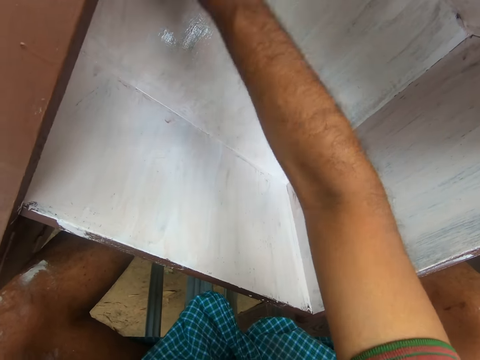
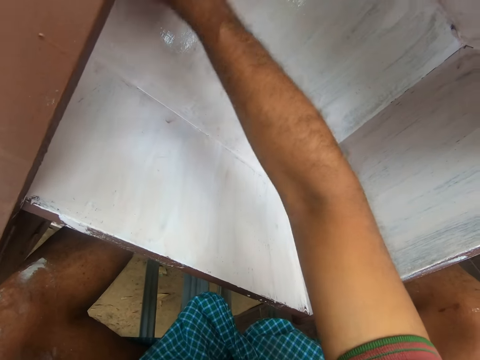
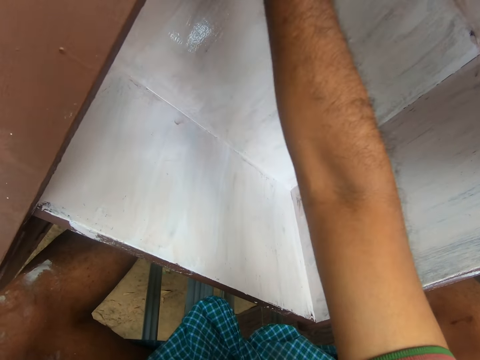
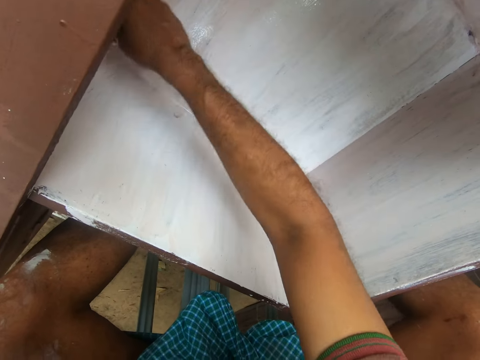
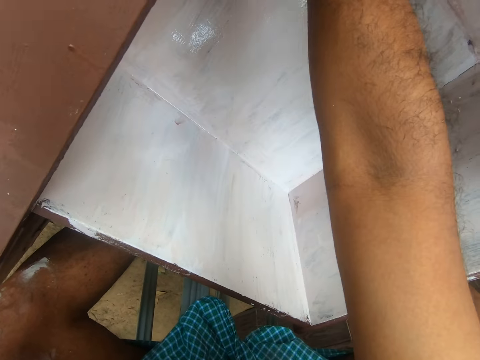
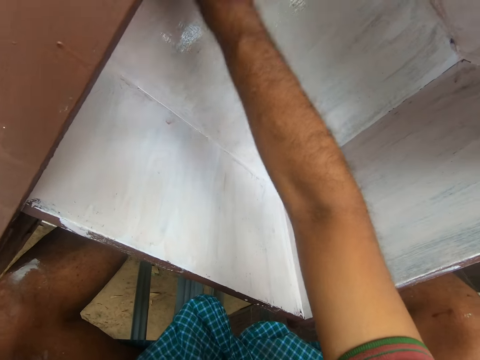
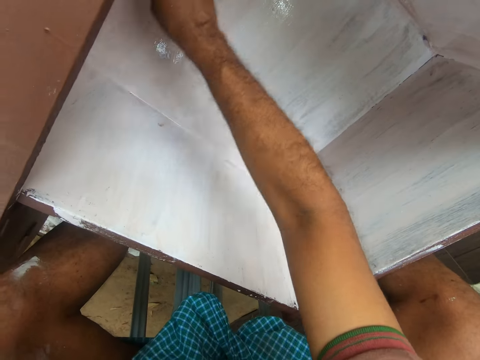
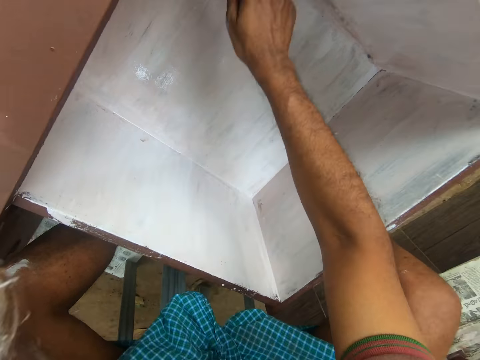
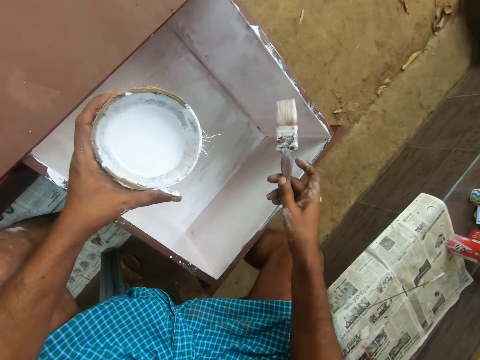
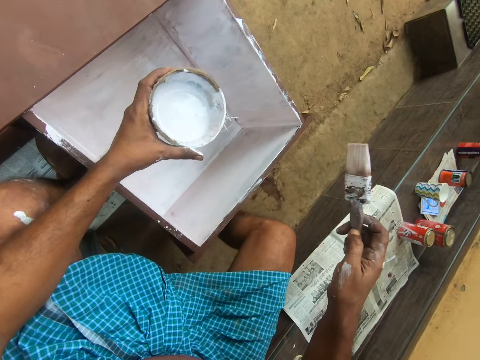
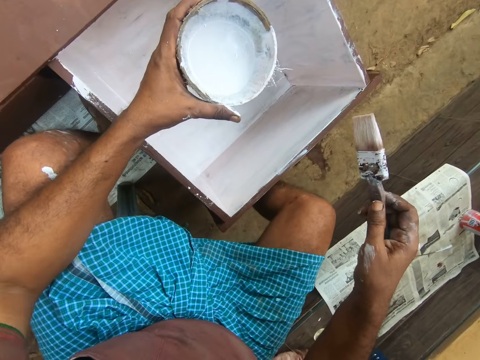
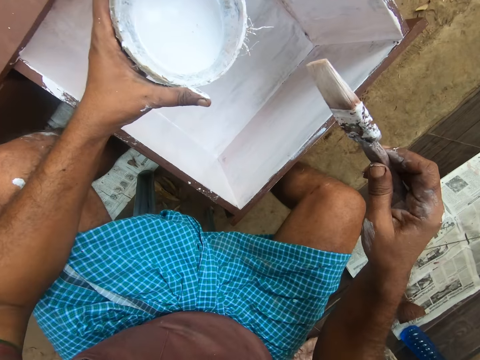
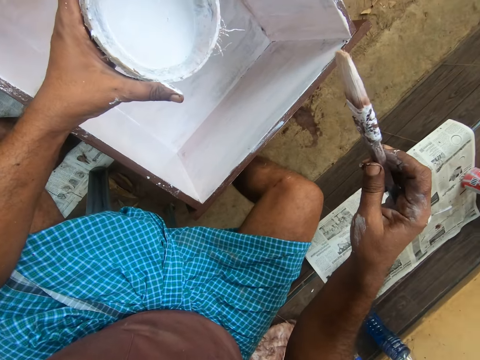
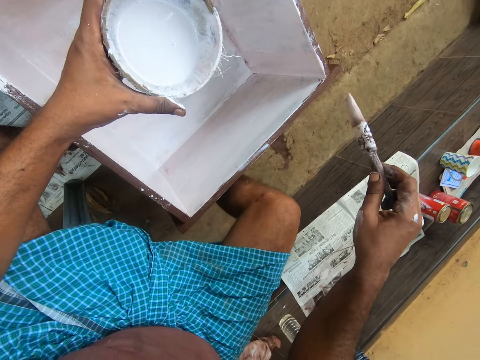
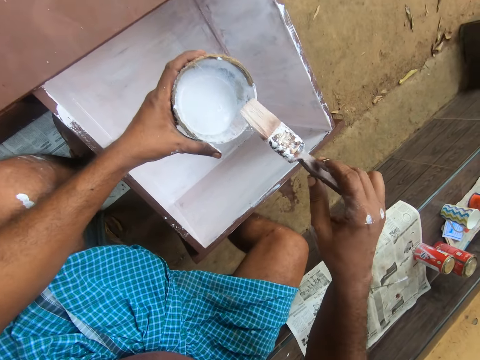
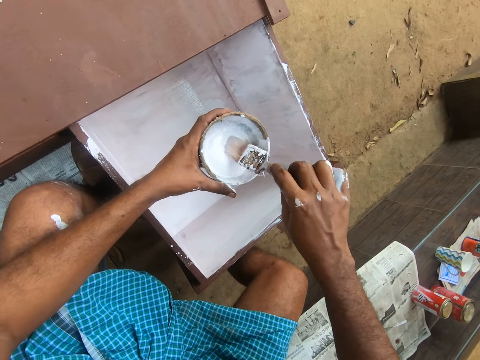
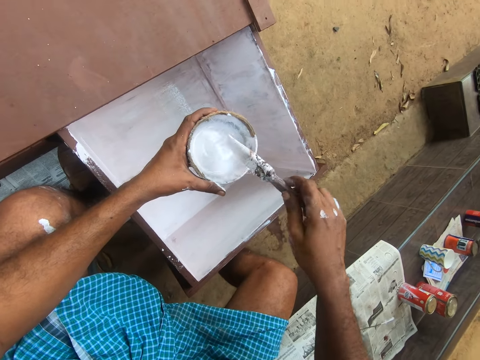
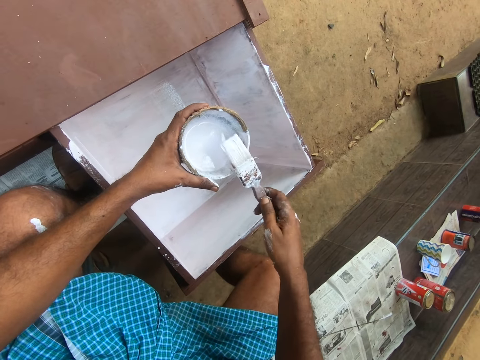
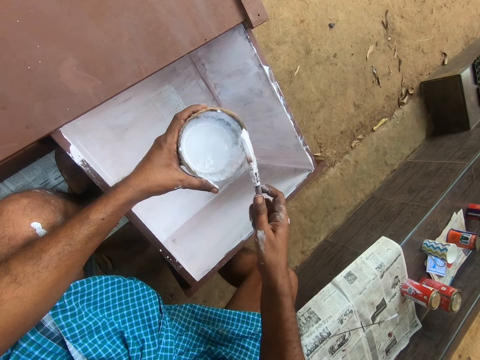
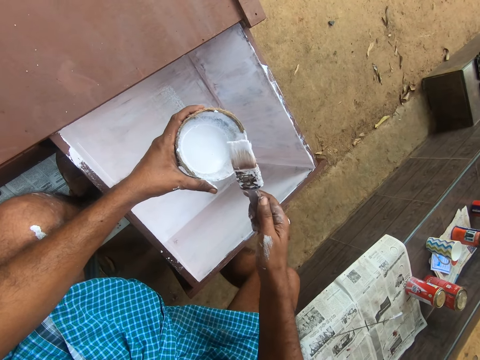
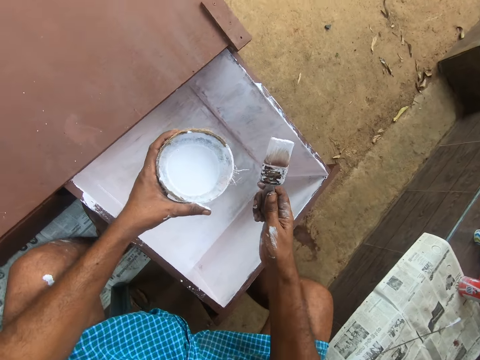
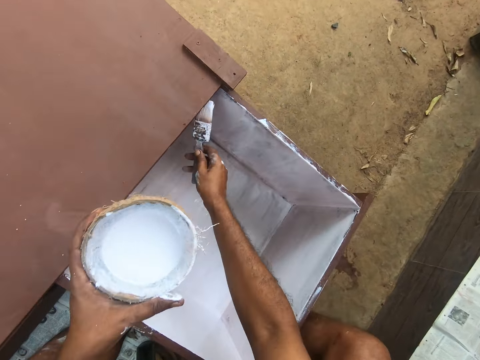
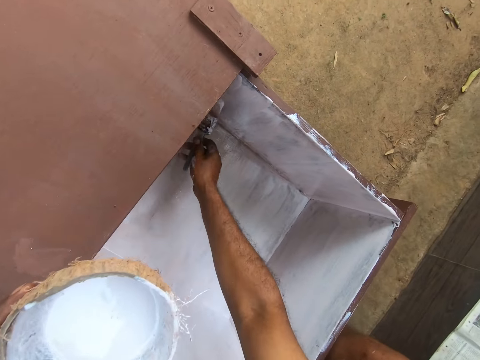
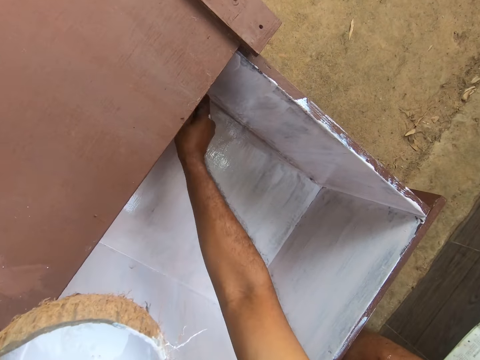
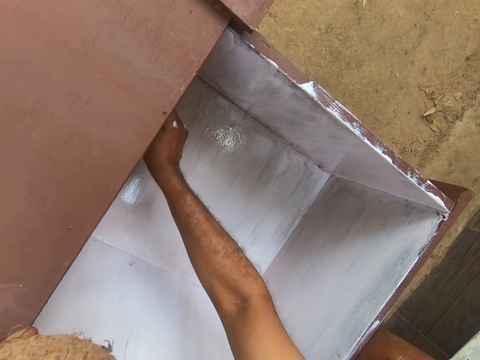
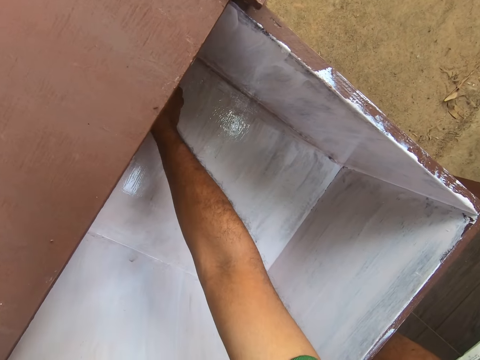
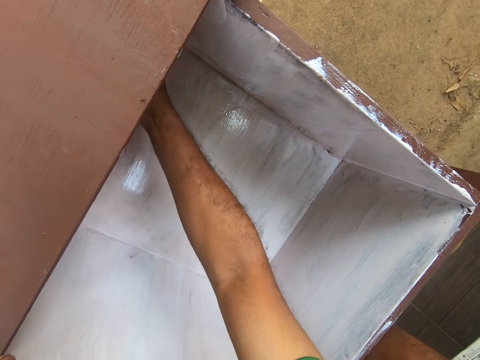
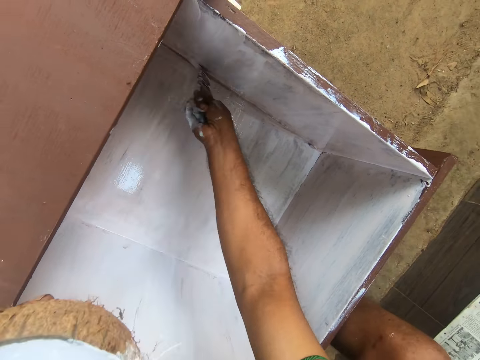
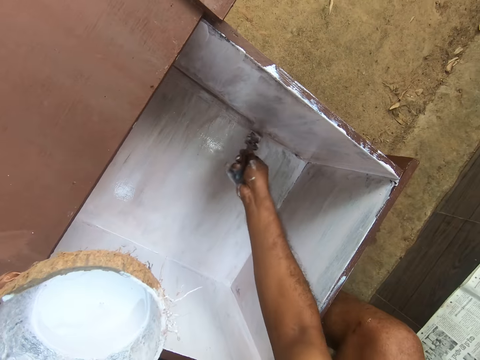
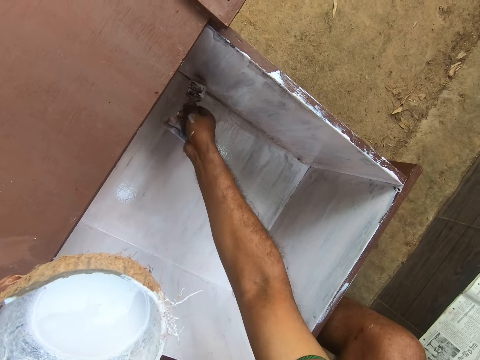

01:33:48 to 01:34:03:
The camera wearer stares at the drawer. He inserts the paint brush into the paint container in his left hand. He hits the paint brush on the edge of the paint container with his right hand. He rotates the paint brush with his hand. He paints the table drawer with the paint brush in his right hand.

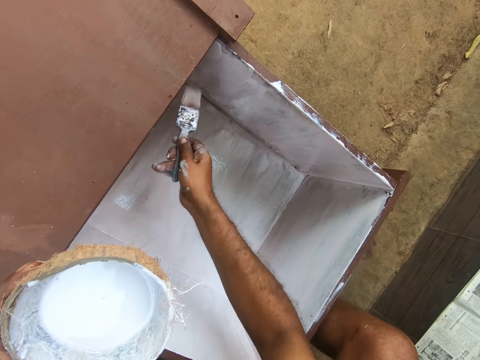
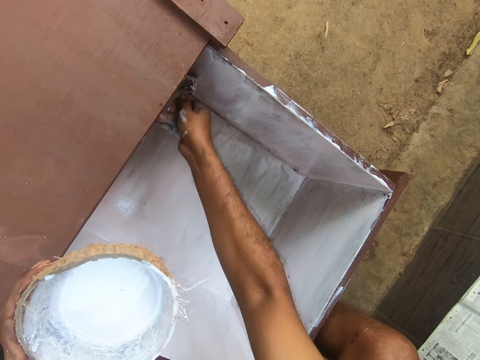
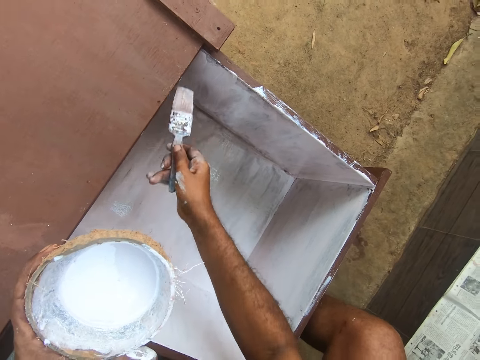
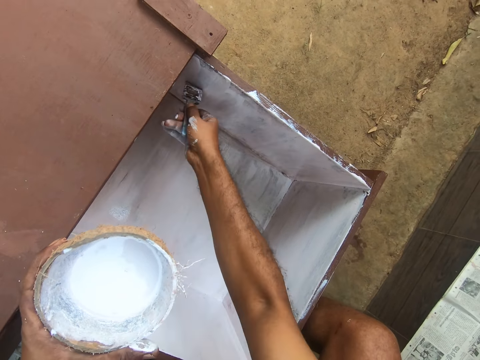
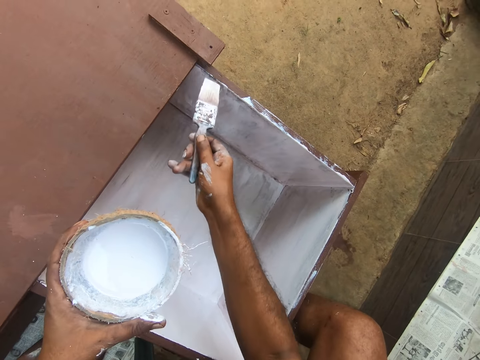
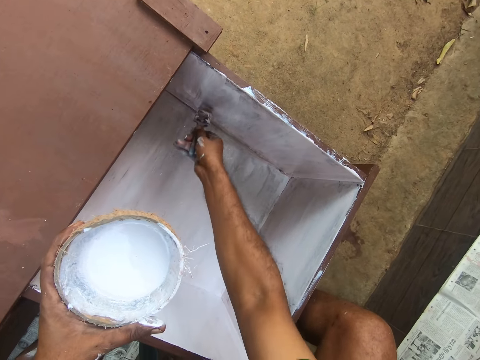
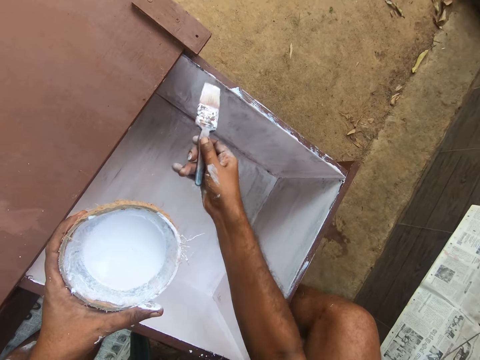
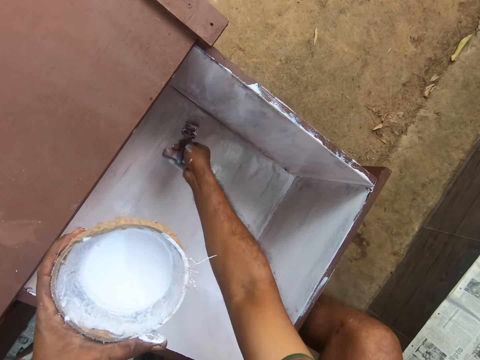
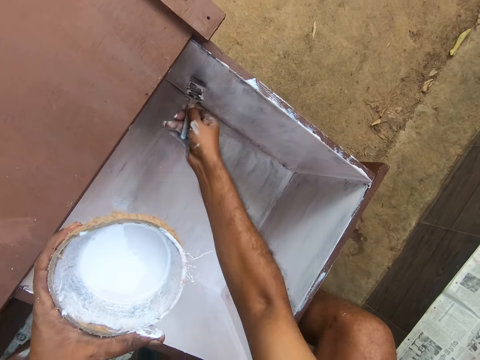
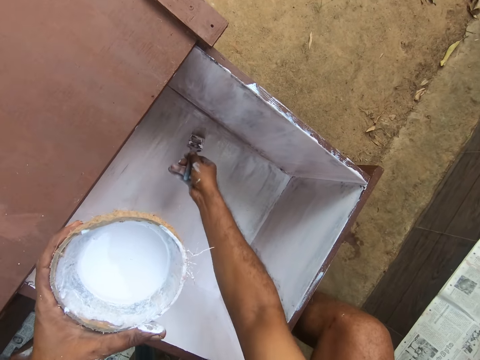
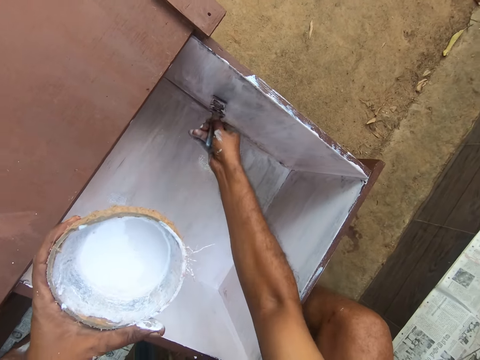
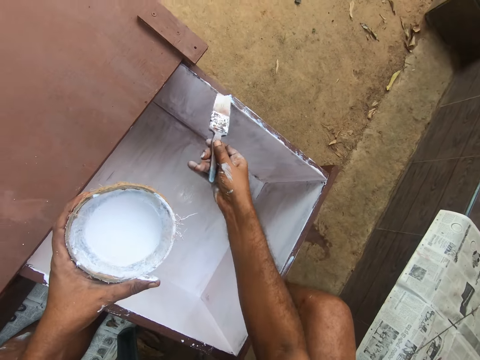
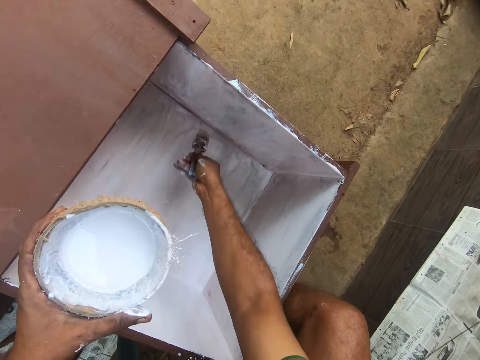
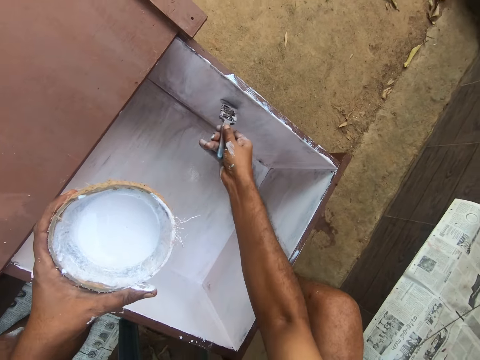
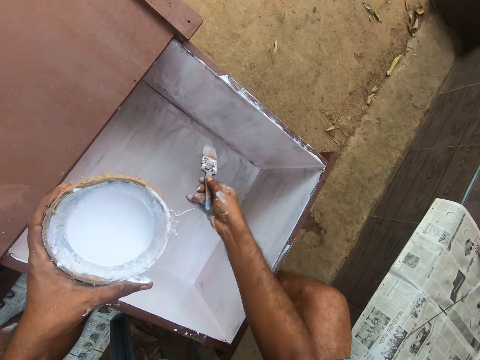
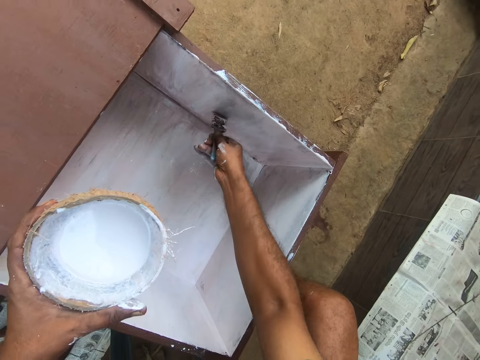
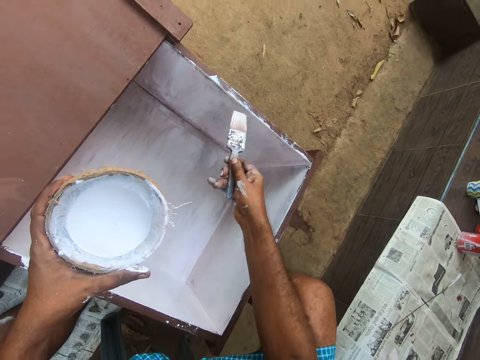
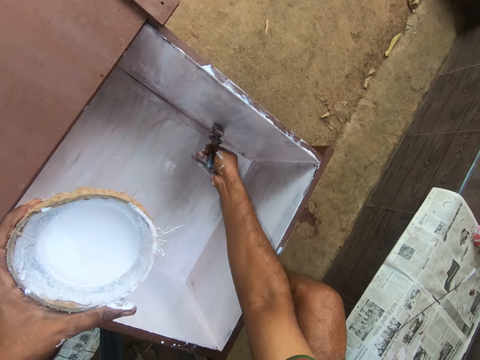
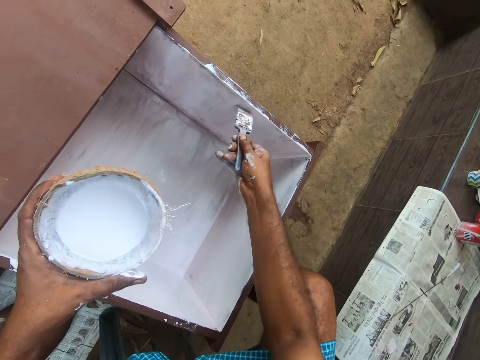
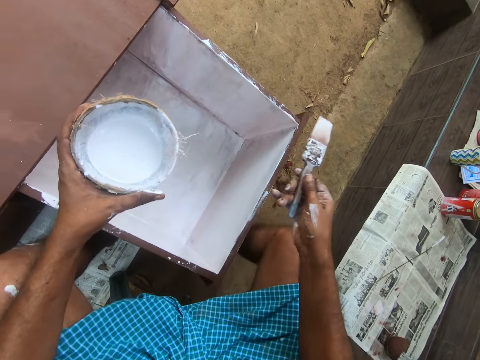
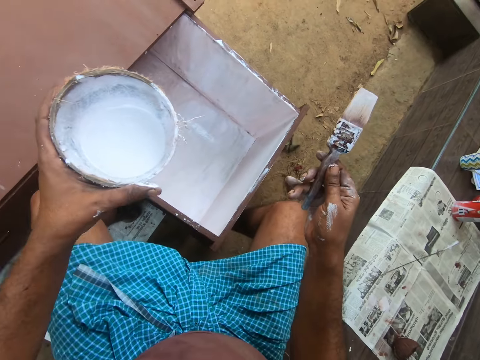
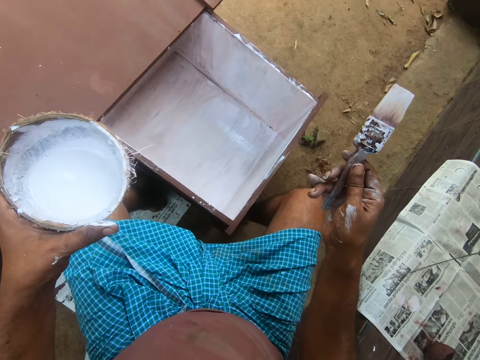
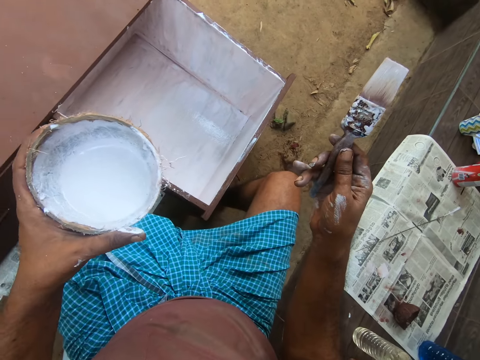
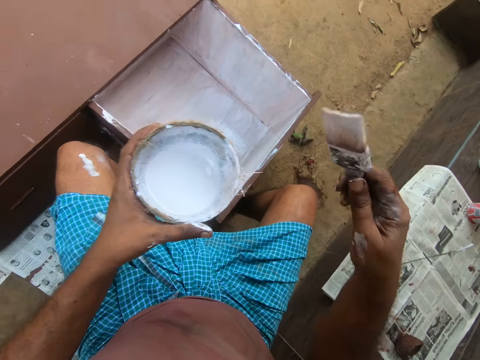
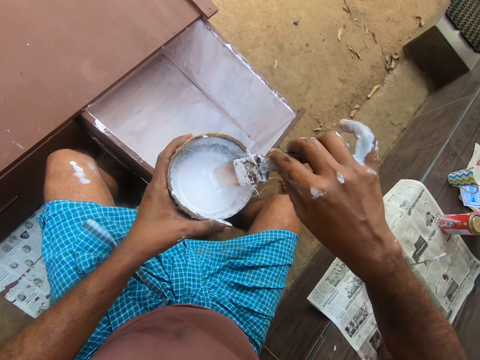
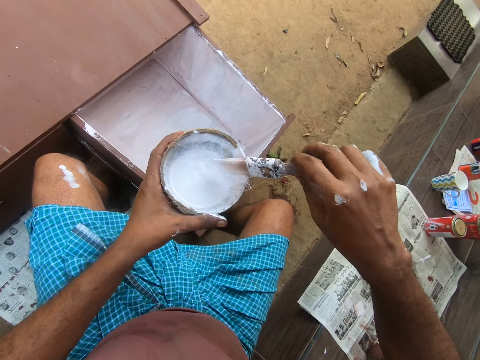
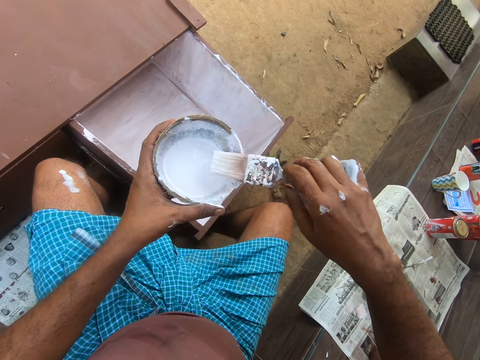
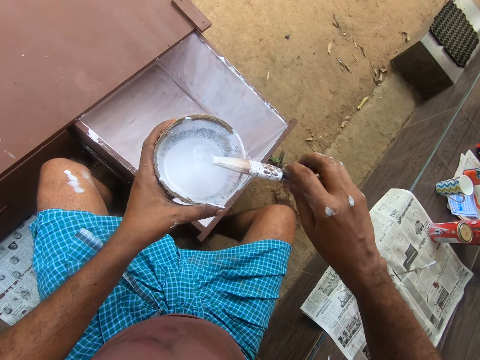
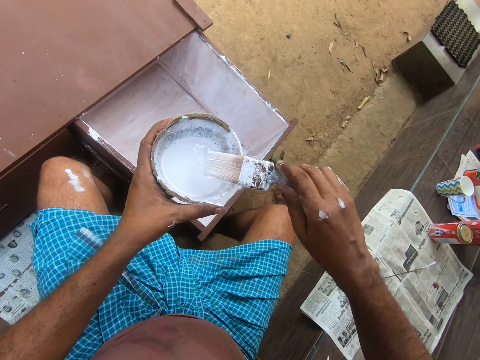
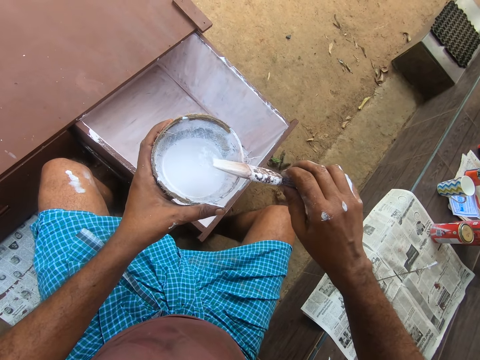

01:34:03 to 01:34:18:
The camera wearer stares at the drawer. He inserts the paint brush into the paint container in his left hand. He rotates the paint brush with his hand.
